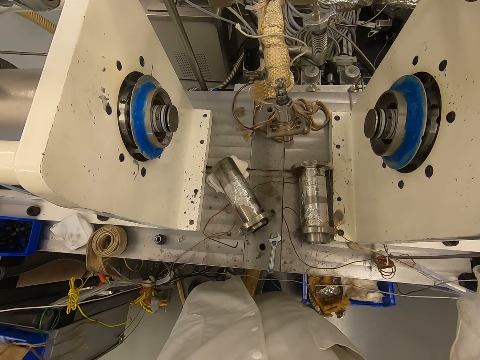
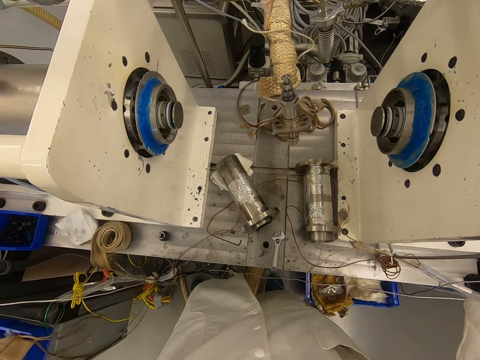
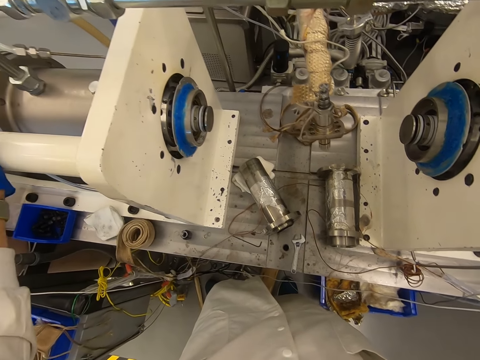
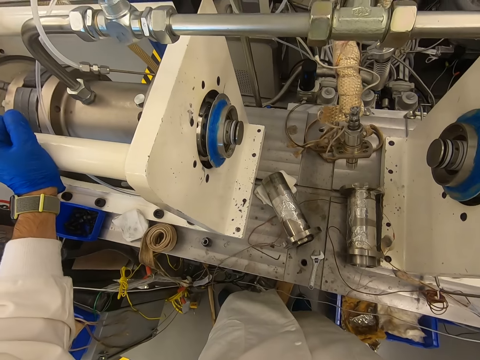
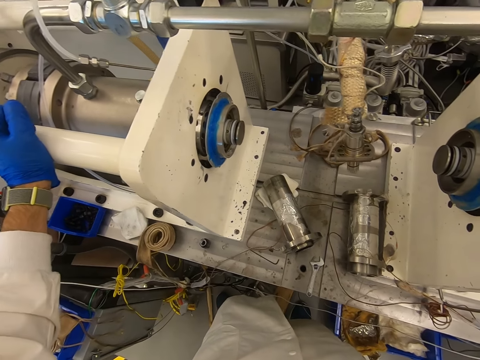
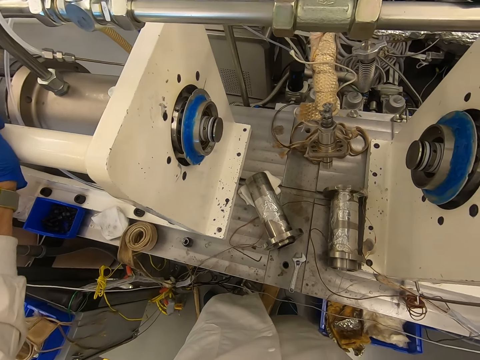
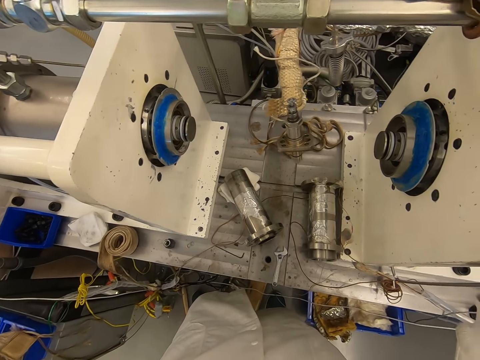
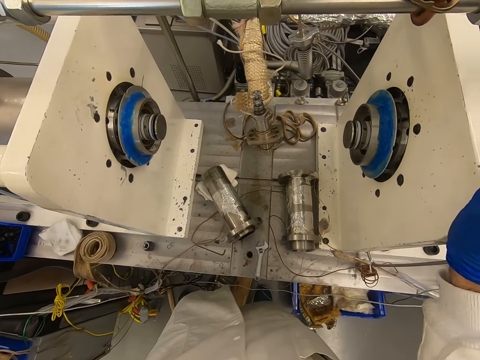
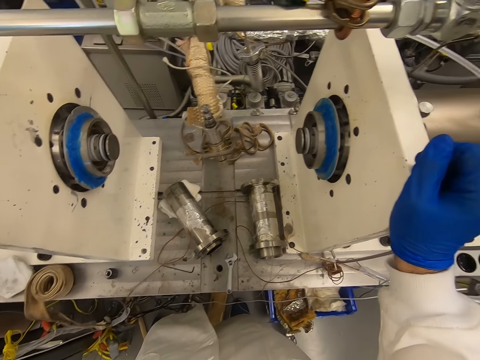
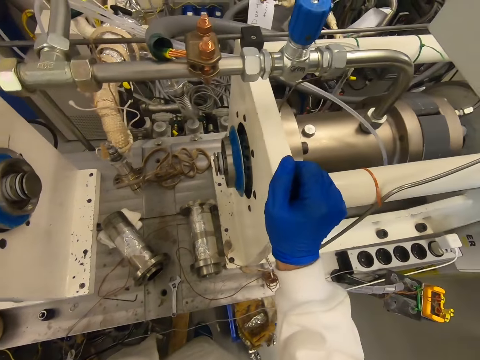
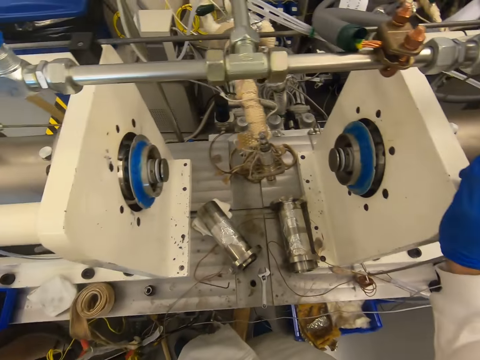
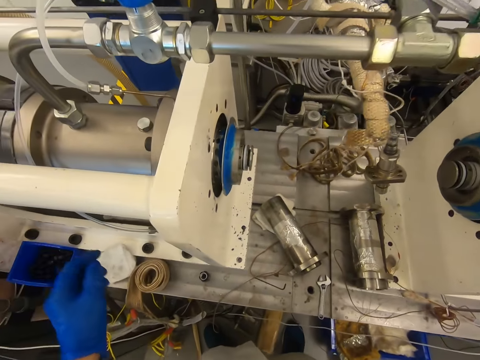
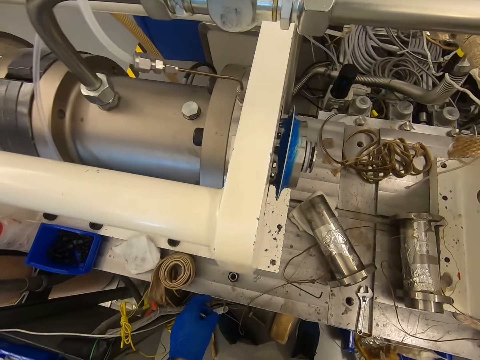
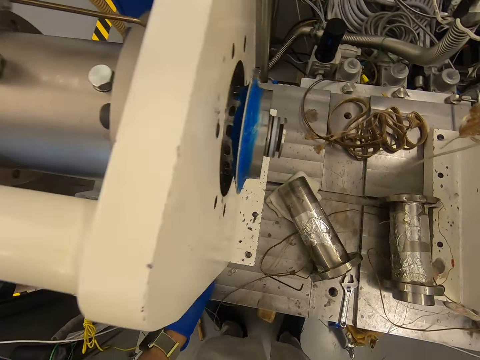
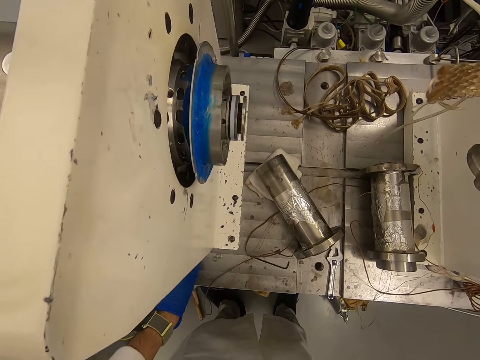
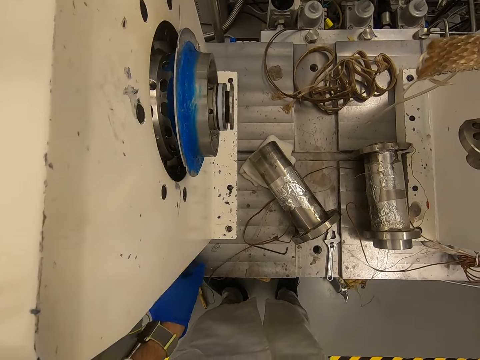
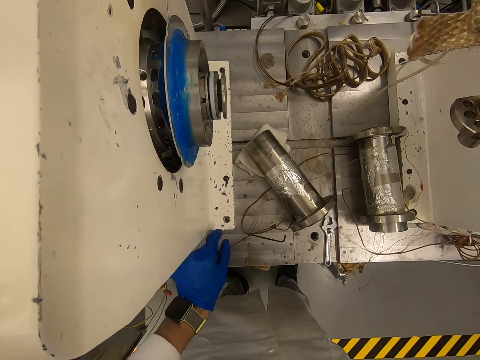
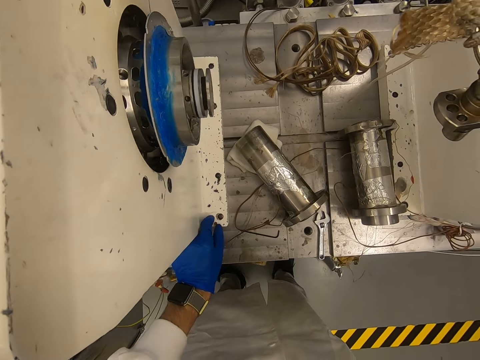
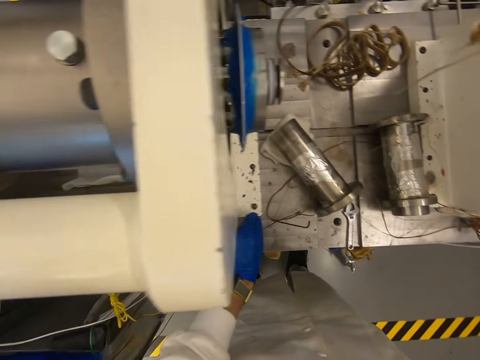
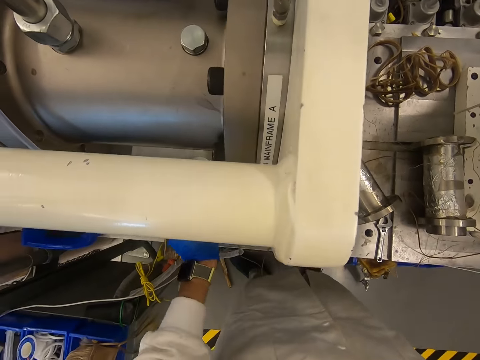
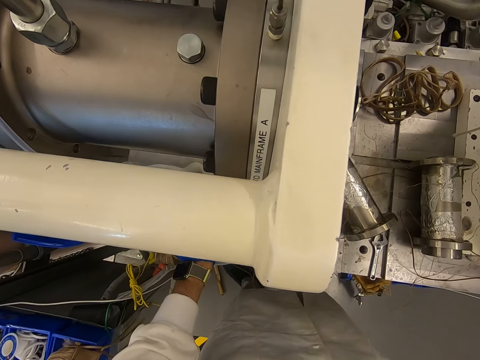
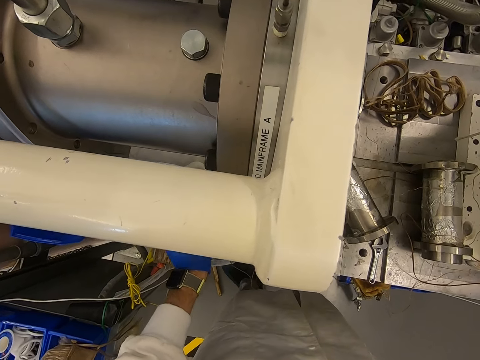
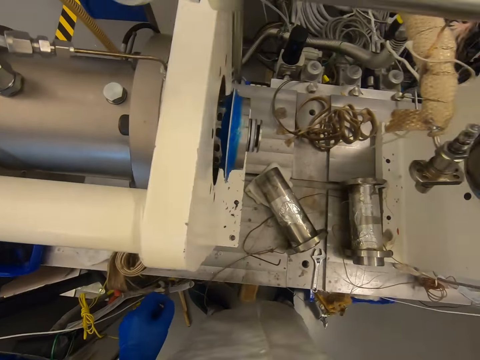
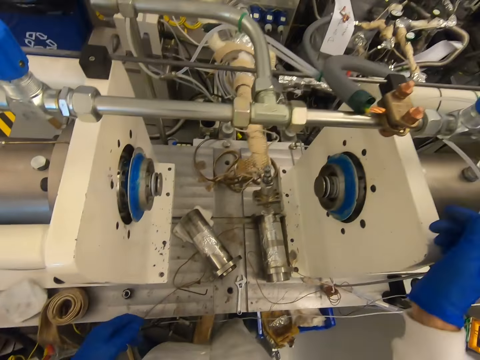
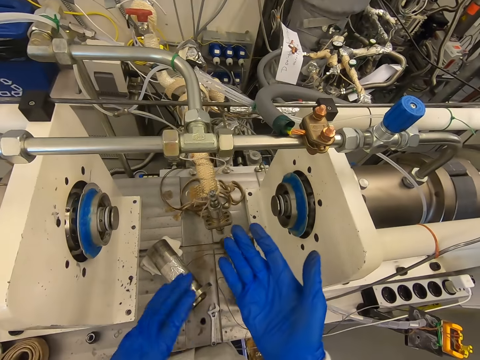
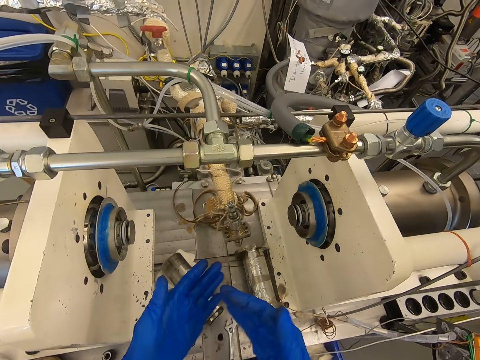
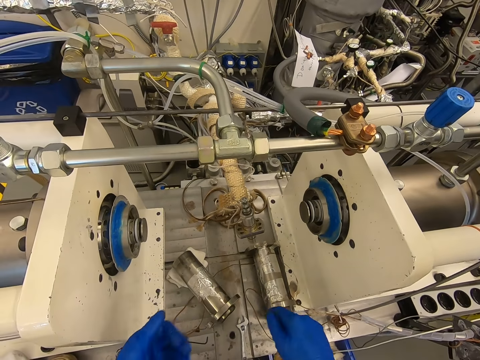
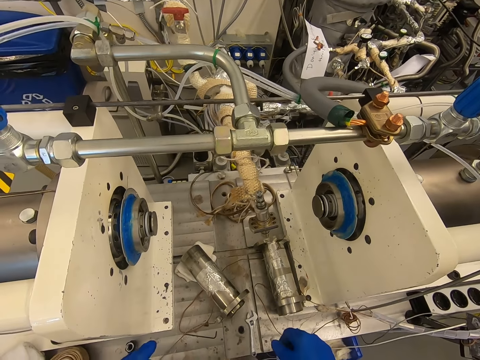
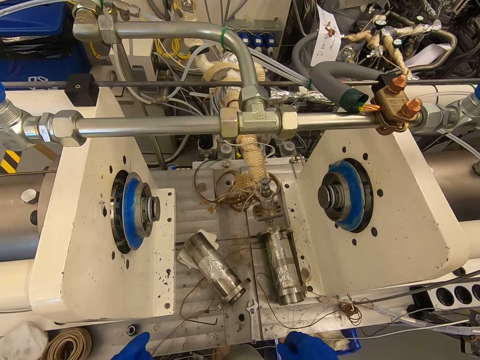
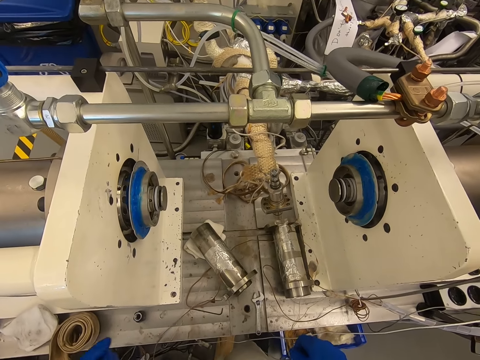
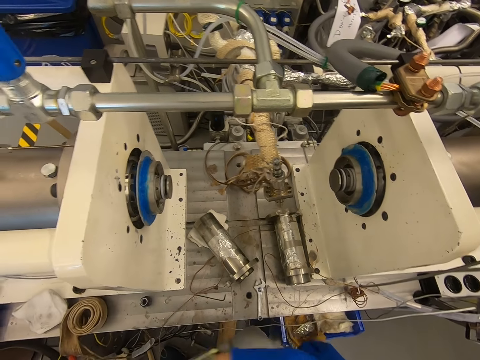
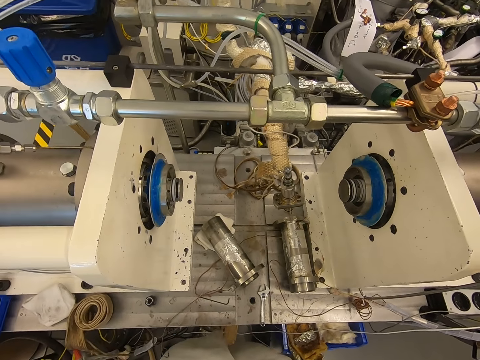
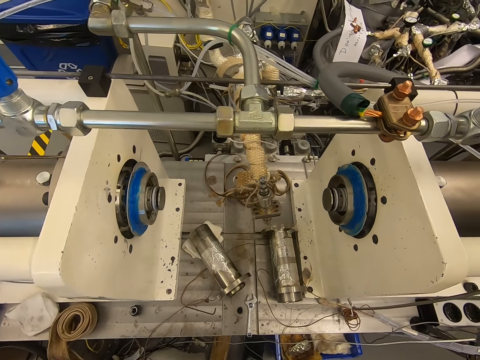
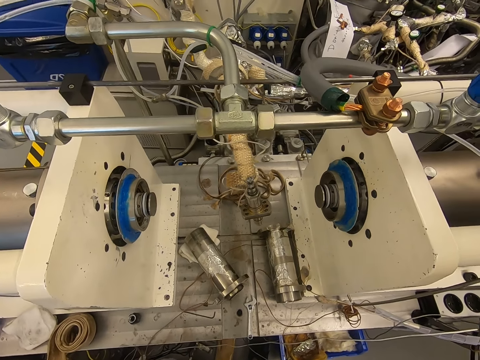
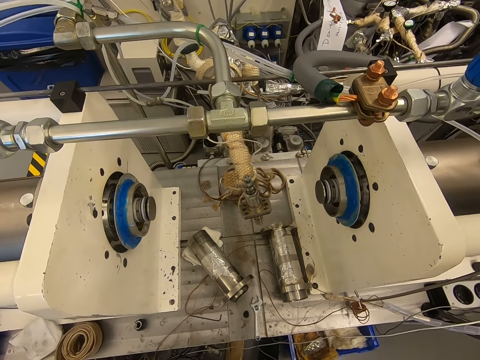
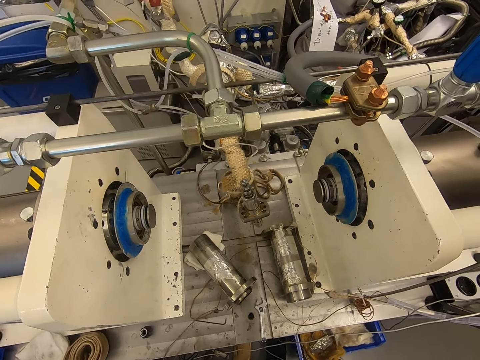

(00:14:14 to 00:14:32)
The camera wearer removes the hand from the machine. They touch the machine. They look at the hands. They rub the hand. They look at the machine.

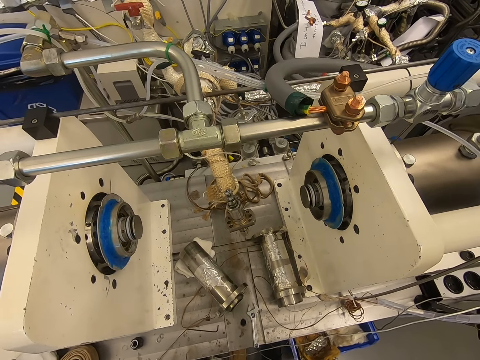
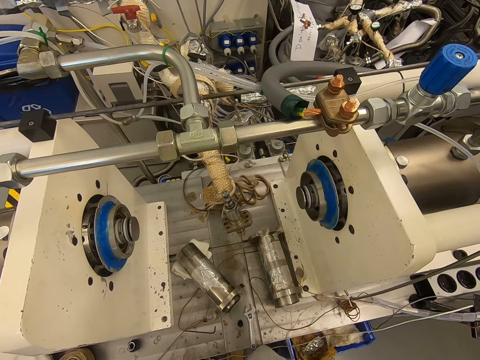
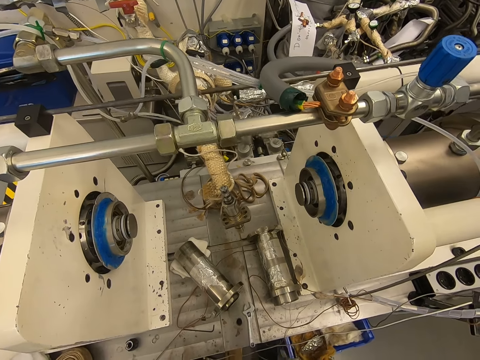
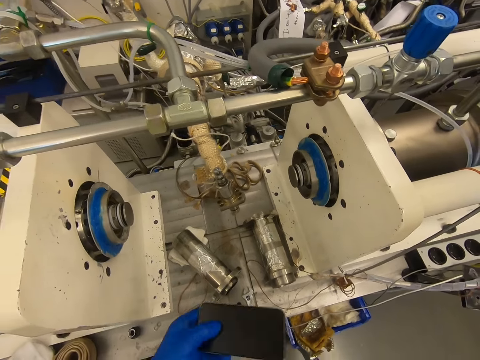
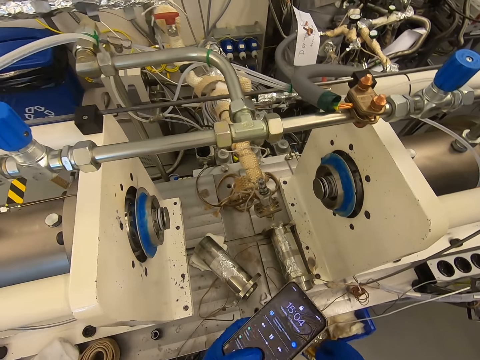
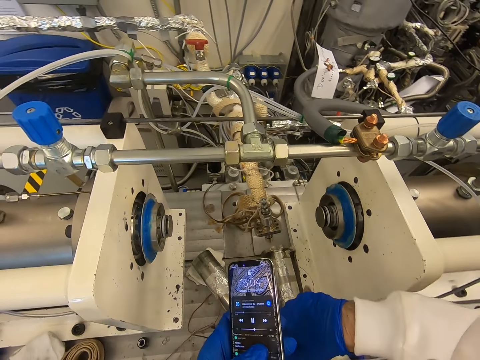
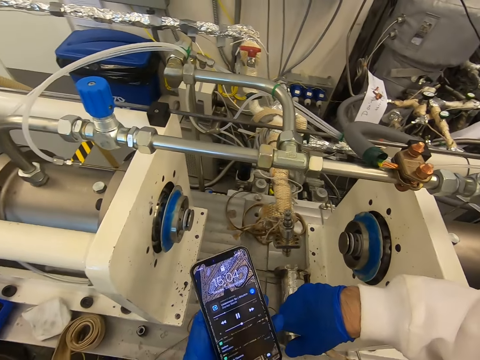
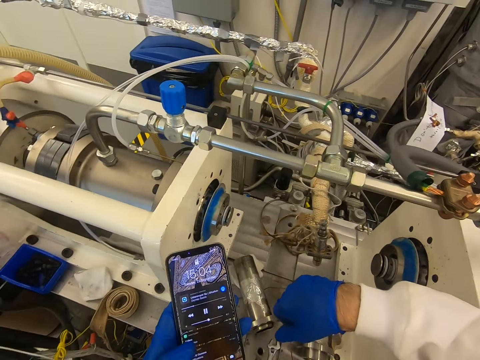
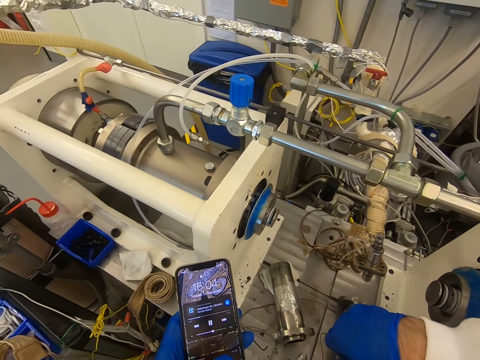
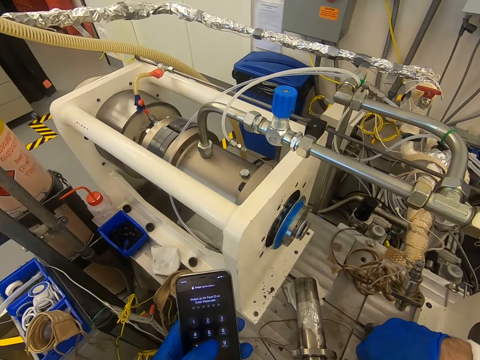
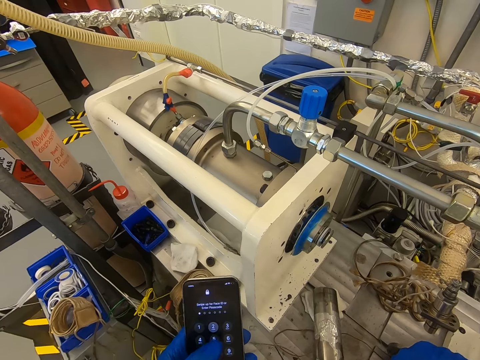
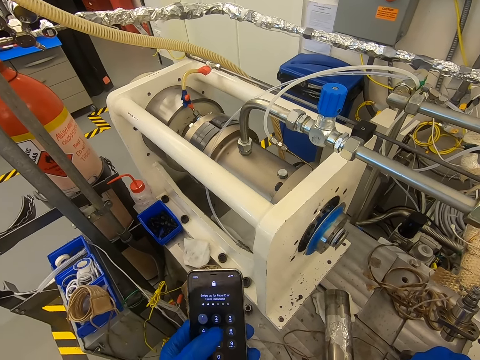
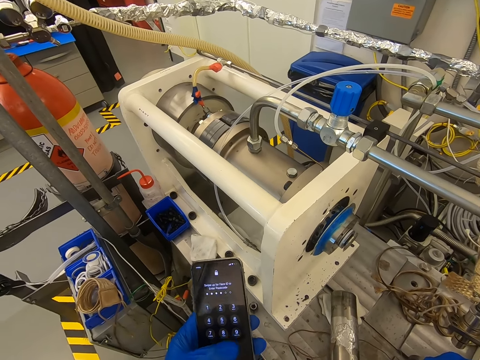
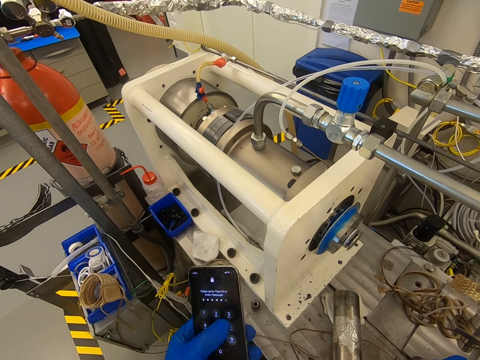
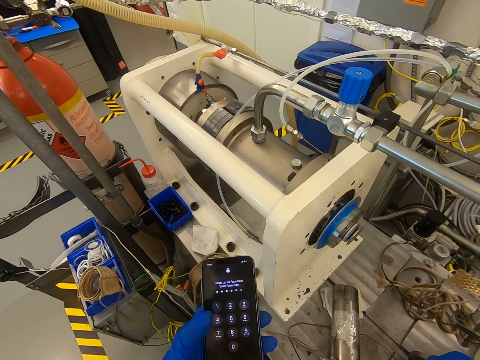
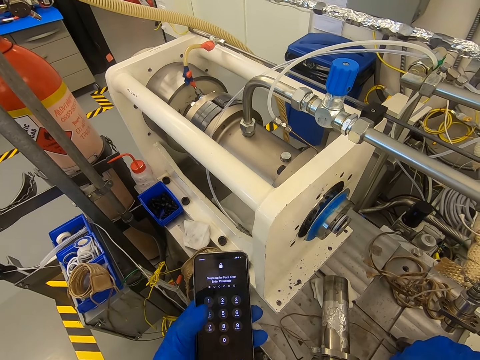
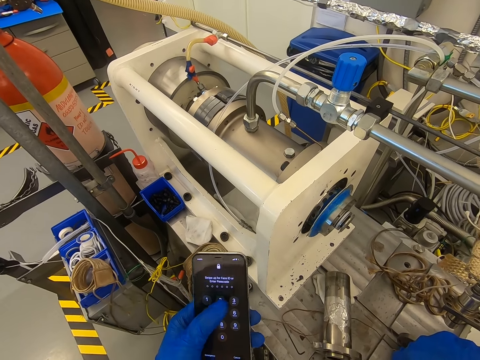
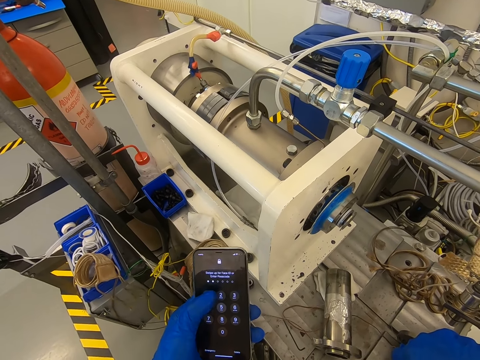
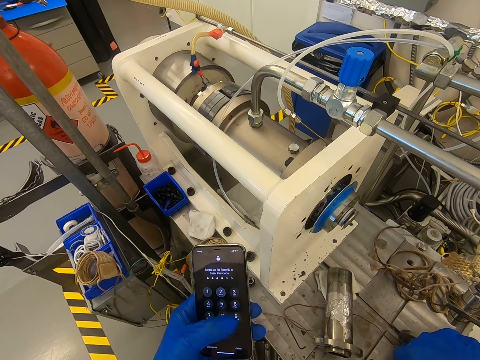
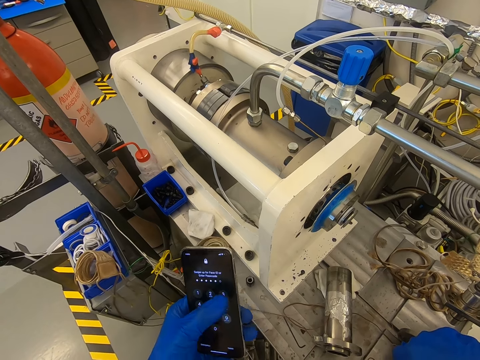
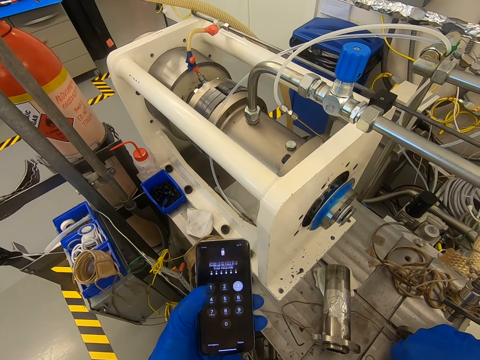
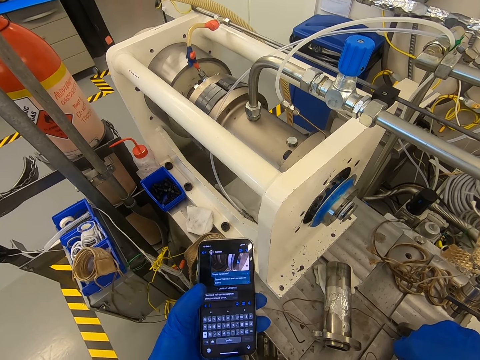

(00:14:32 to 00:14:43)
The camera wearer looks at the phone. They use the phone. They press the numbers on the phone.
